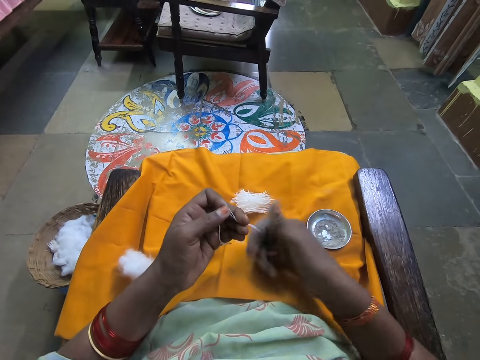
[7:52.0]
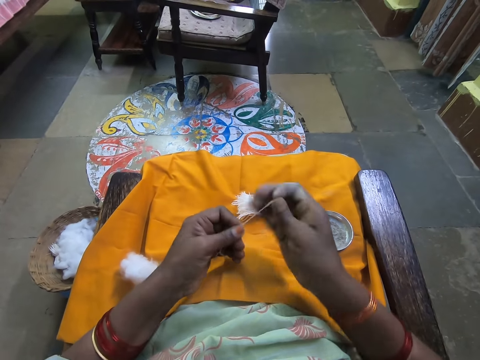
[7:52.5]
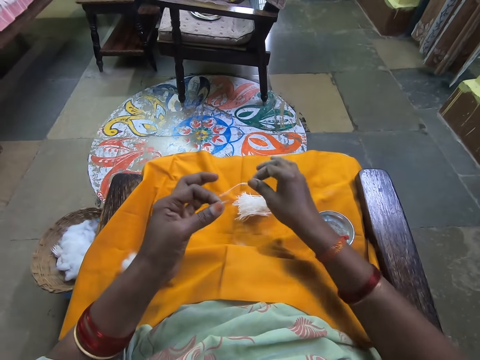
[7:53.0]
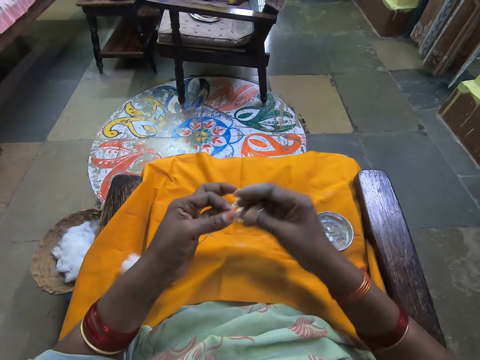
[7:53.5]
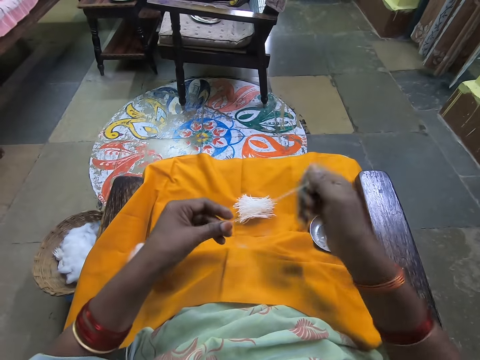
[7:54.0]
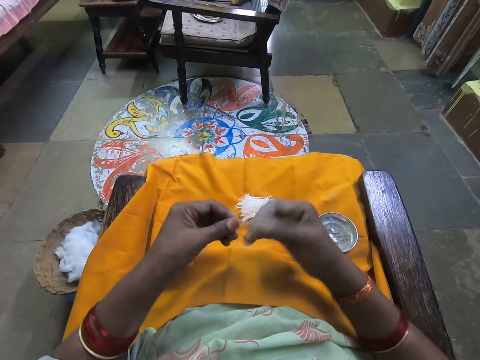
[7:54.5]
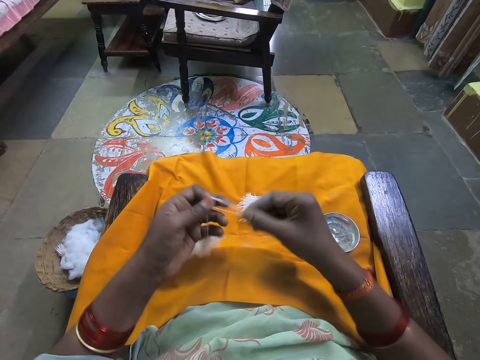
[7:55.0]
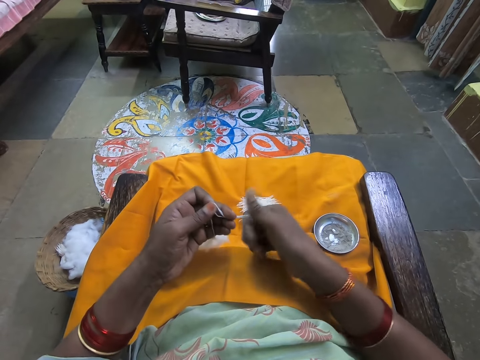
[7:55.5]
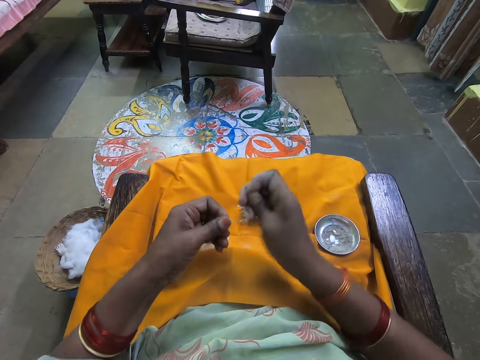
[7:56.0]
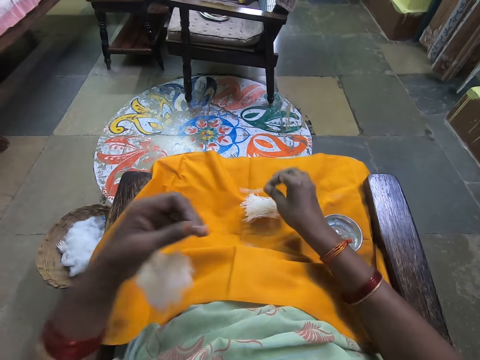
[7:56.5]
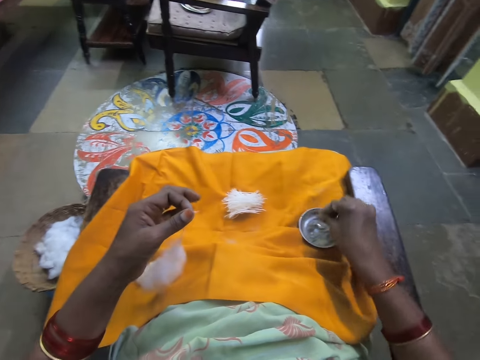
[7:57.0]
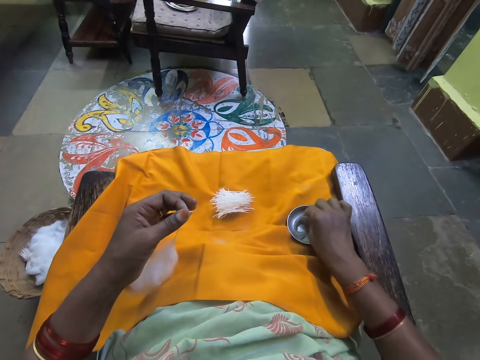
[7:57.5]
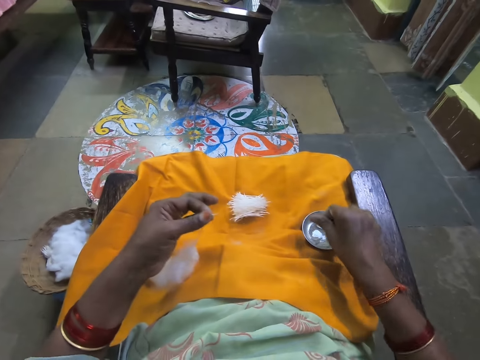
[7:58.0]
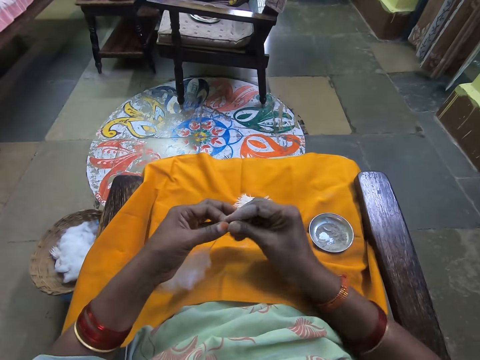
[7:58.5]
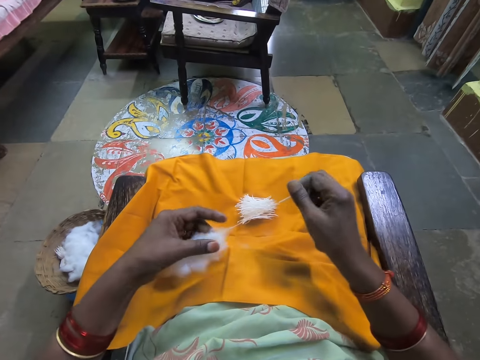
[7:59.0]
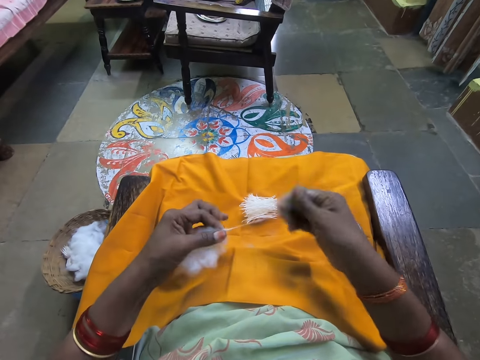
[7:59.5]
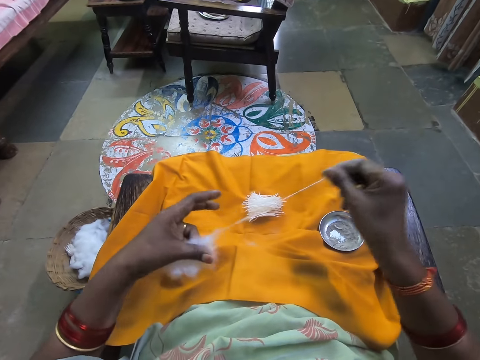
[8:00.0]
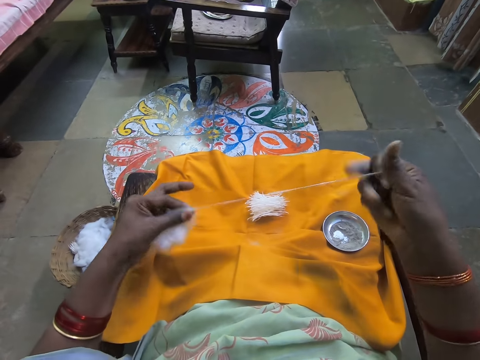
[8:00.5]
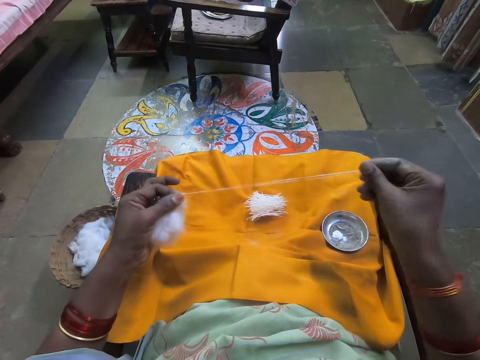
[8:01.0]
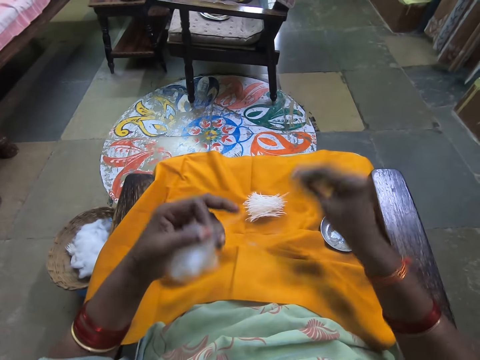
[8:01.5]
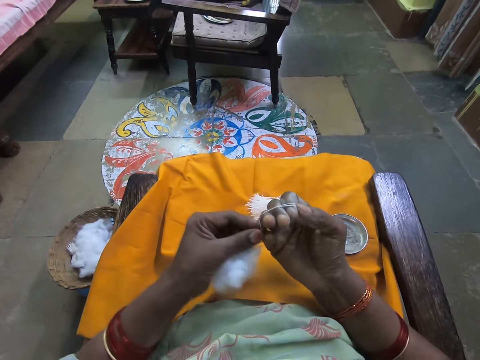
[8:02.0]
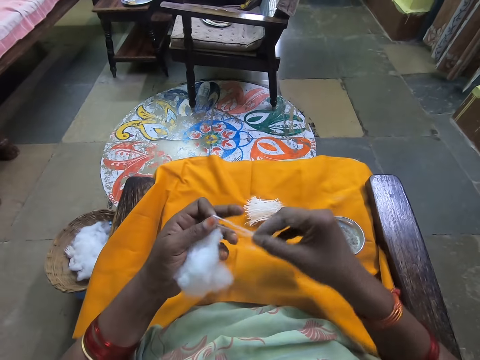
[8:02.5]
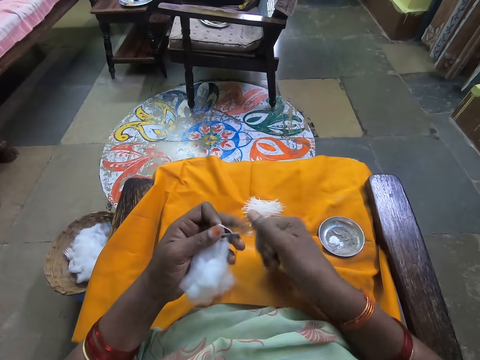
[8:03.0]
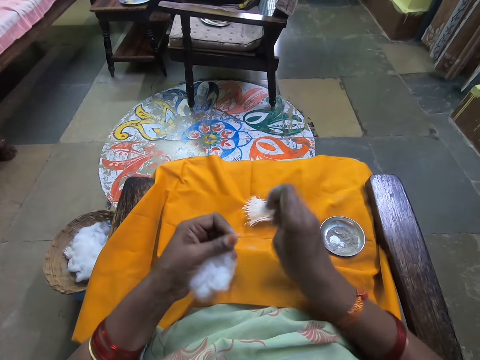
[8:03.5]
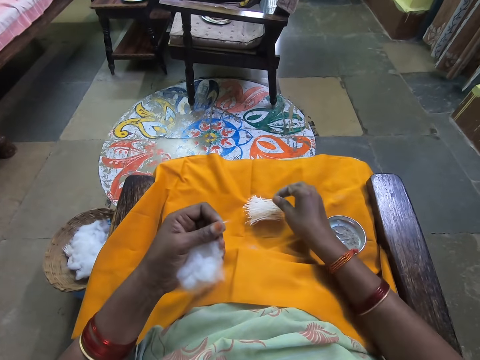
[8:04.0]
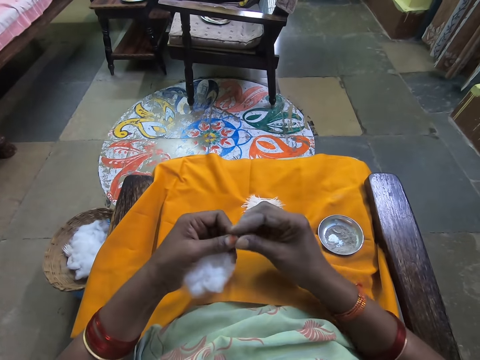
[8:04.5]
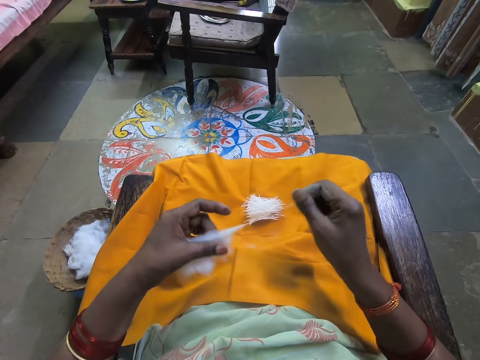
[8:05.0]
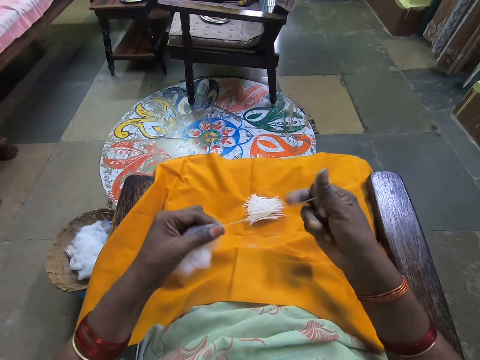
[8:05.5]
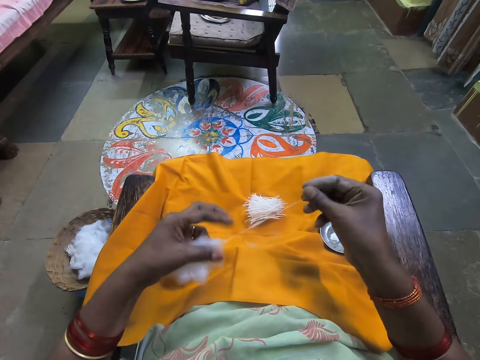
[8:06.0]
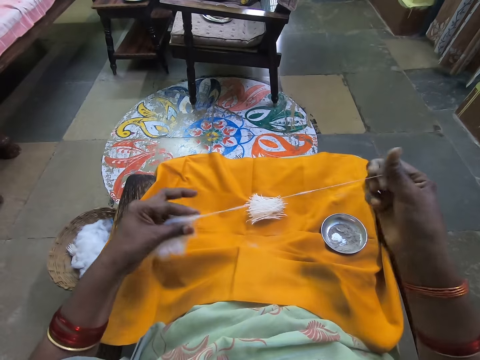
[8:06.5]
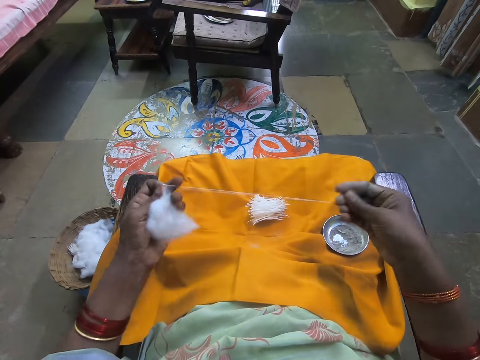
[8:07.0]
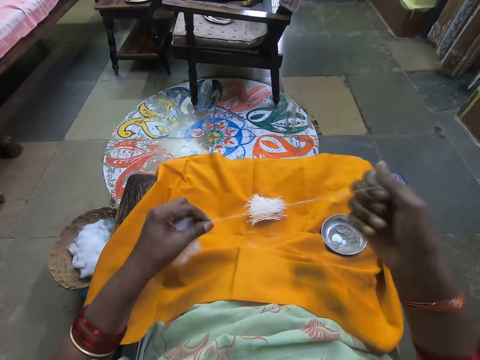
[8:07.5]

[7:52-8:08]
The camera wearer cuts the wool. She places the cotton wool on the other cotton wool, rolls the cotton wool on her fingers and wraps the wool on her right hand. She cuts the wool and places the cotton wool on the other cotton wool. She rubs her hand in ash and dips her fingers in the powder. She pulls the cotton wool. She wraps the wool on her right hand, rolls the cotton wool on her fingers, removes the cotton wool from her fingers, cuts the wool, places the cotton wool on the other cotton wool and pulls the cotton wool.

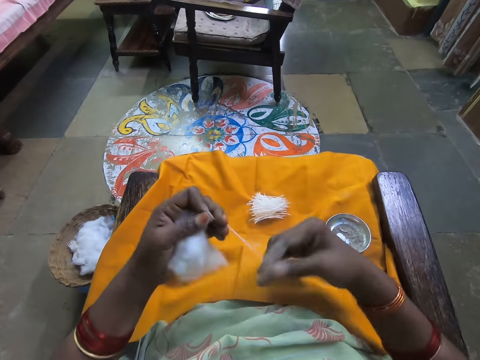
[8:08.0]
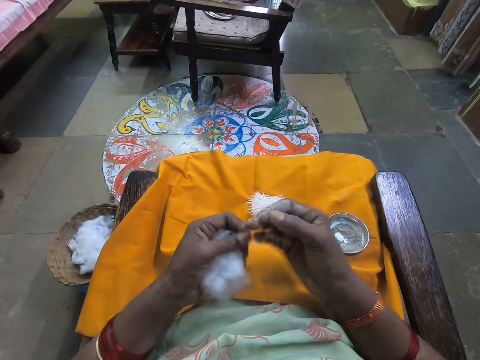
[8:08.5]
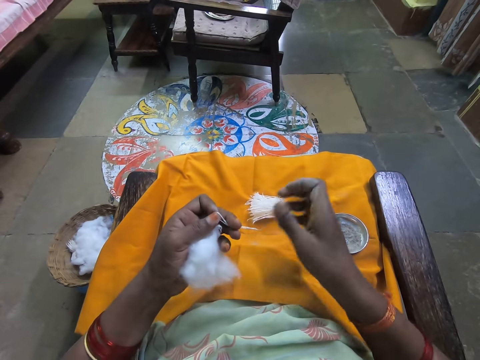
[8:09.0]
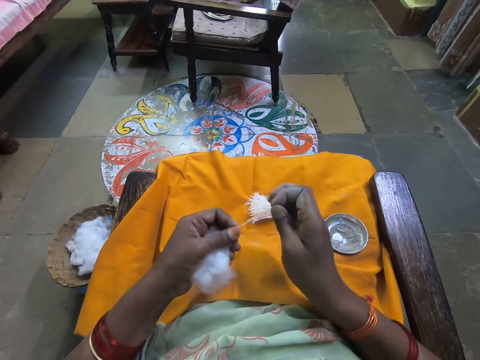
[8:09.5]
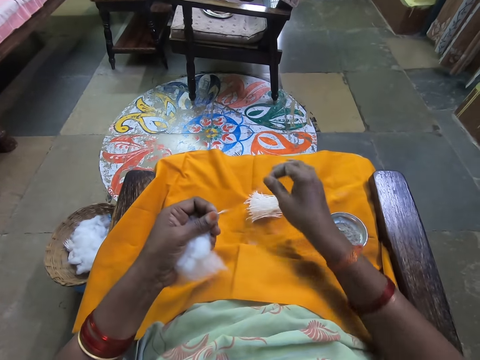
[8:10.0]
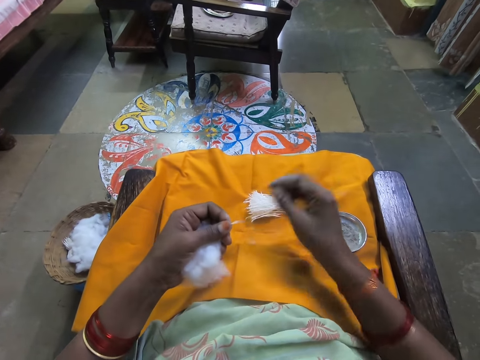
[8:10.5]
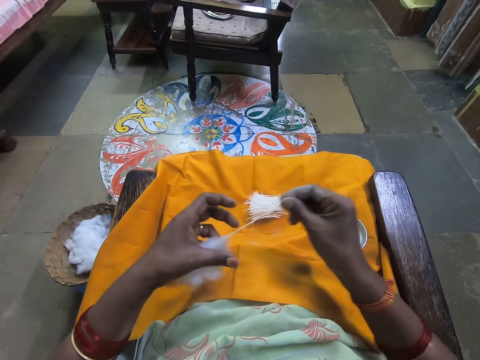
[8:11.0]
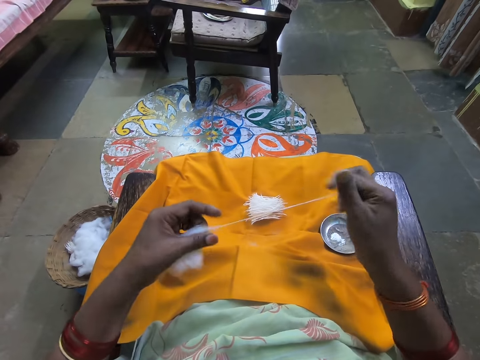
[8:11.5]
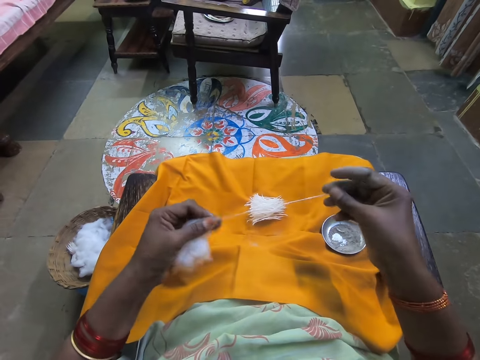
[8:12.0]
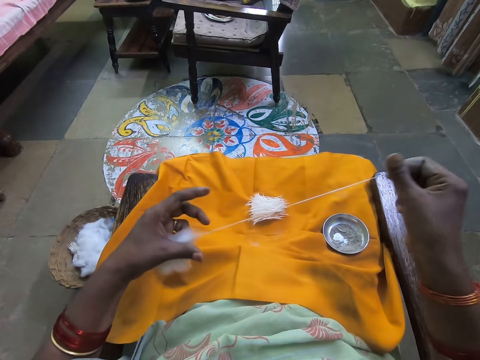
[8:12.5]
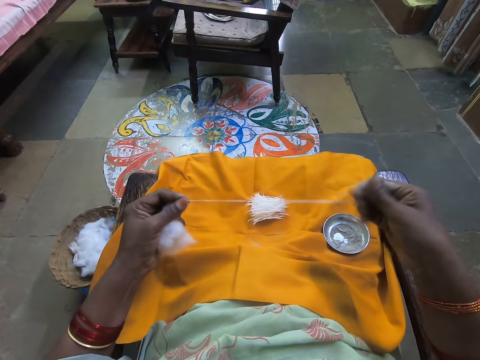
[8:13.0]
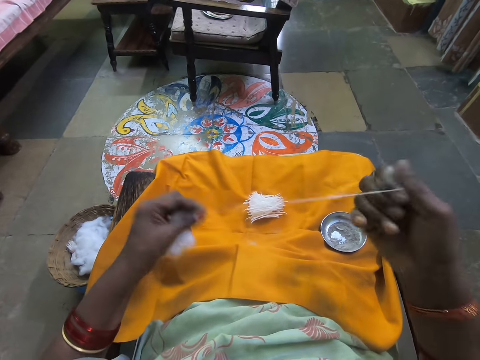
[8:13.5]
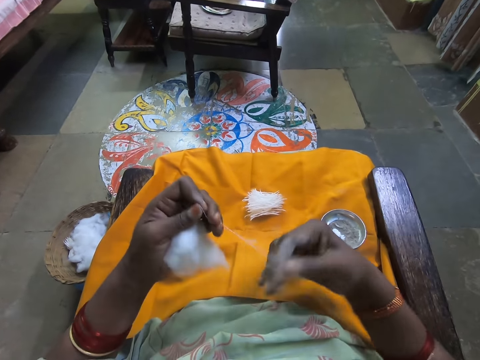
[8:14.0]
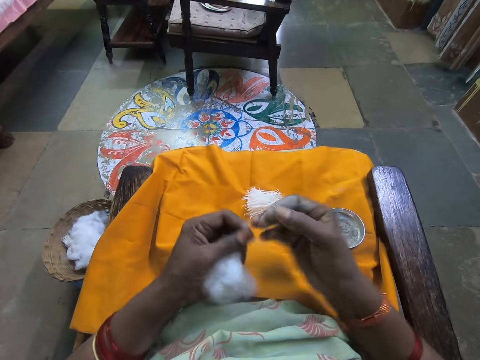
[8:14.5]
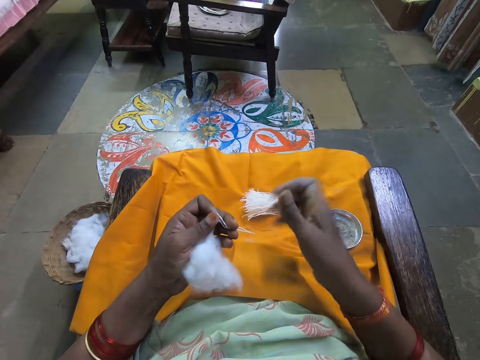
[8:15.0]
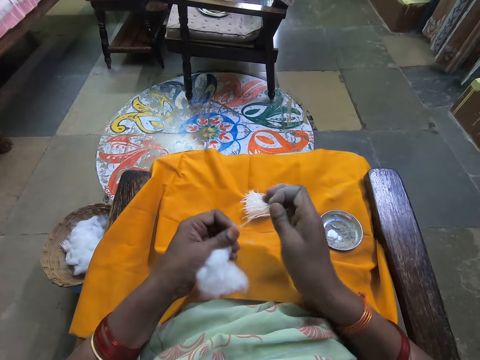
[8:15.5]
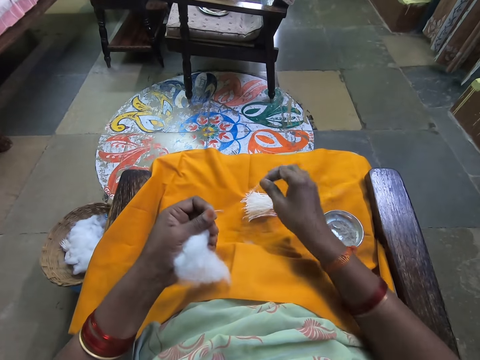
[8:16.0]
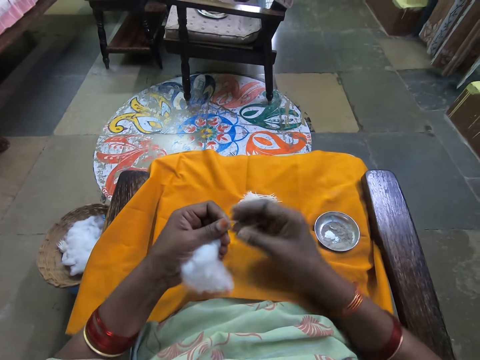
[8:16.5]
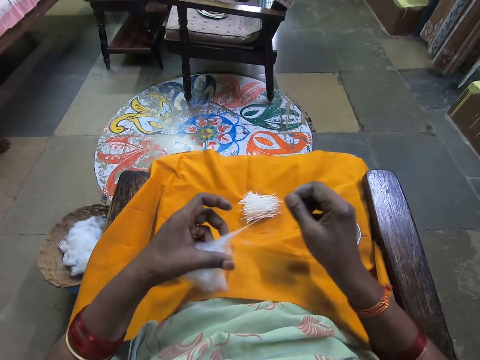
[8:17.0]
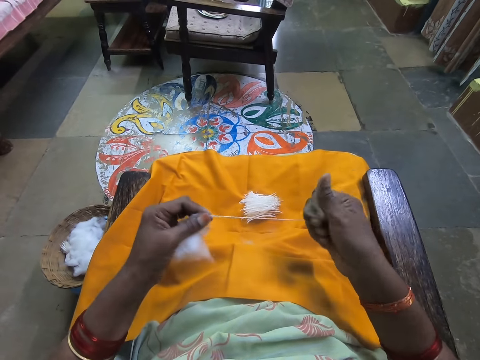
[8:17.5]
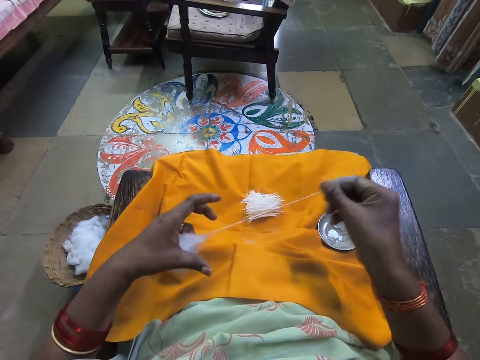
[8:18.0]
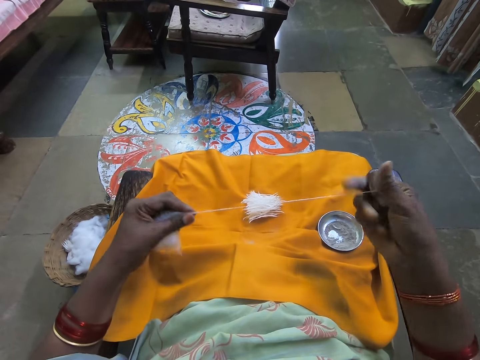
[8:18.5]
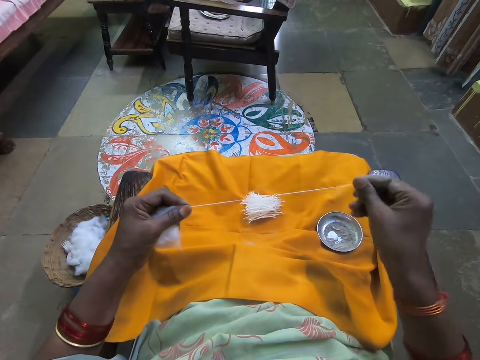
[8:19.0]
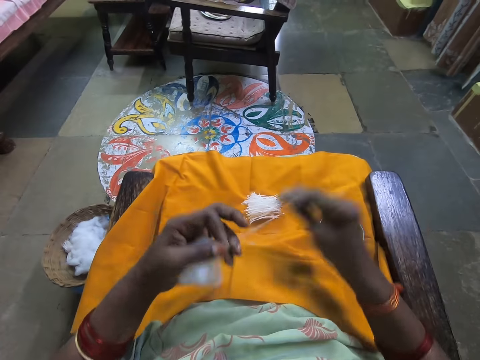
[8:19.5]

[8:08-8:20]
The camera wearer rolls the cotton wool on her fingers. She wraps the wool on her right hand, removes the cotton wool from her fingers, cuts the wool, places the cotton wool on the other cotton wool and pulls the cotton wool. She wraps the wool on her right hand, rolls the cotton wool on her fingers, removes the cotton wool from her fingers, cuts the wool, places the cotton wool on the other cotton wool and pulls the cotton wool.
